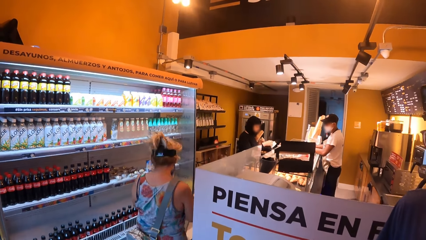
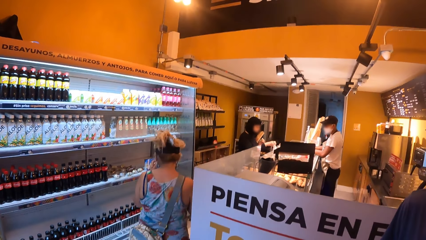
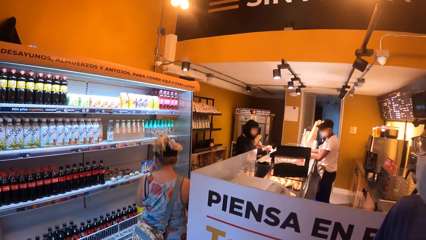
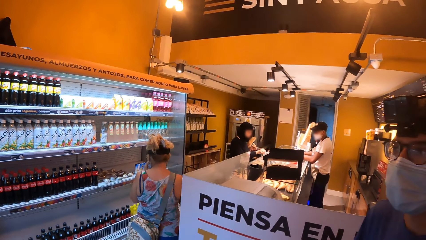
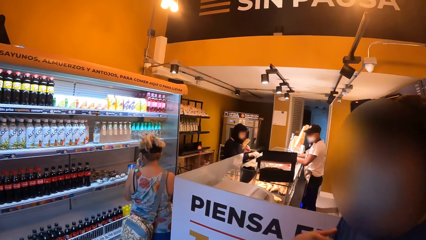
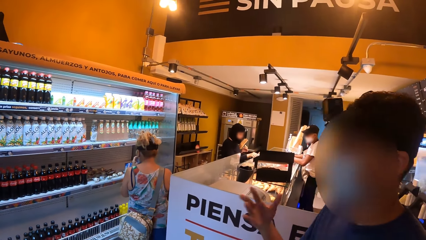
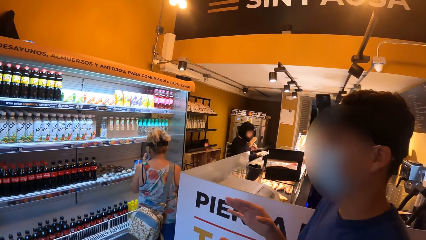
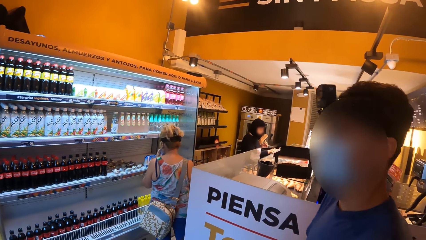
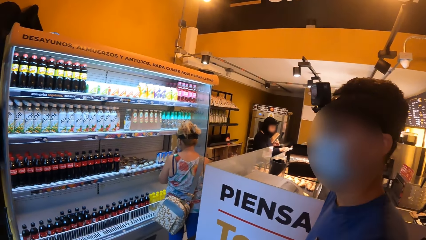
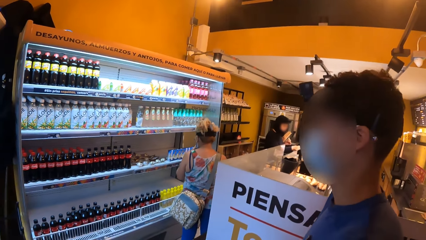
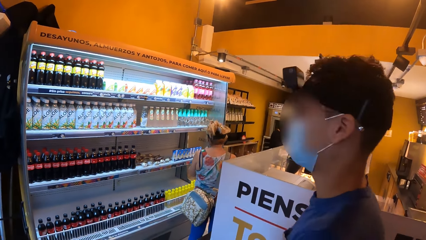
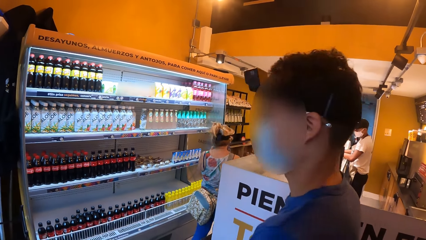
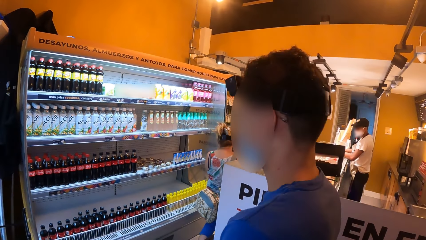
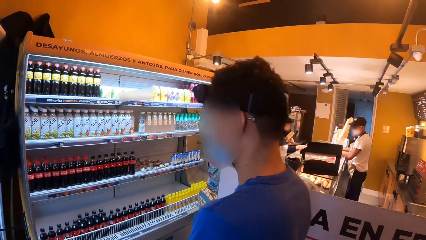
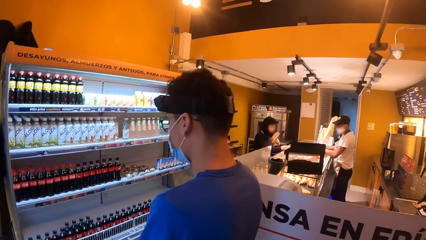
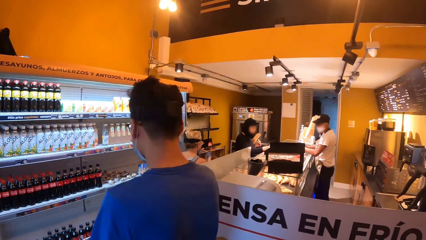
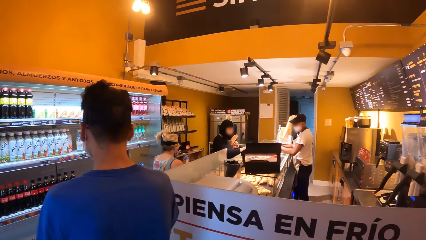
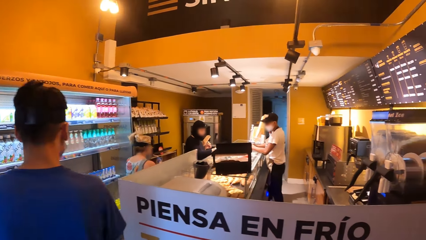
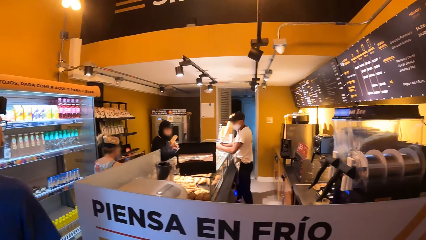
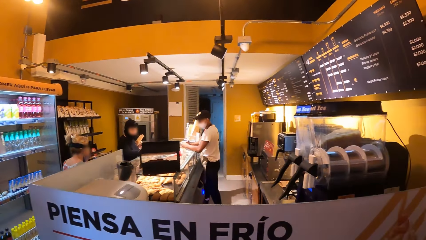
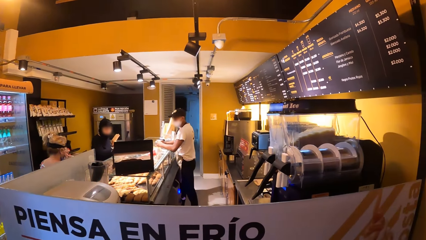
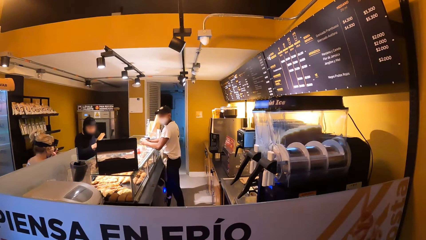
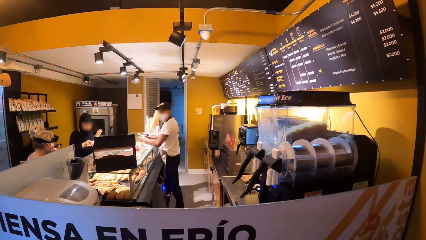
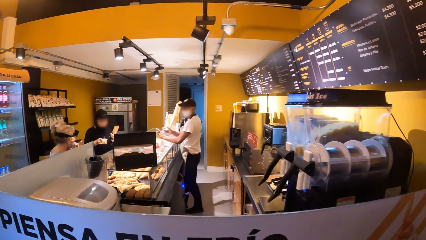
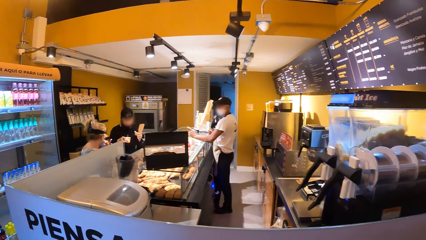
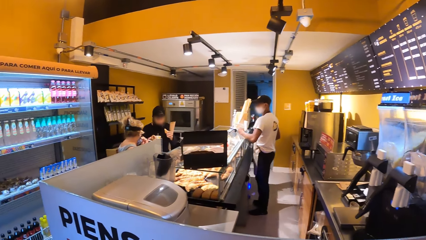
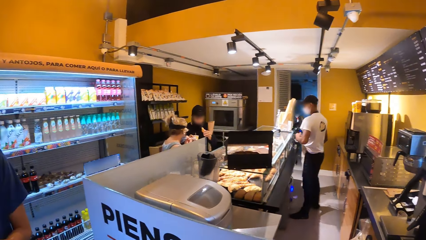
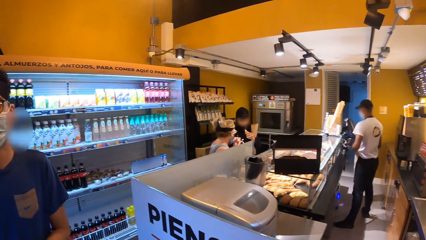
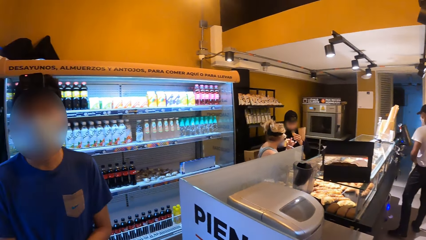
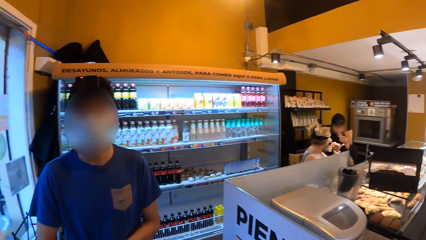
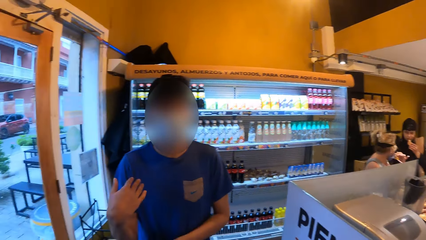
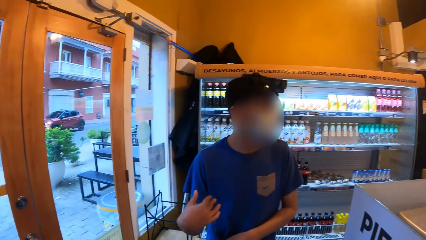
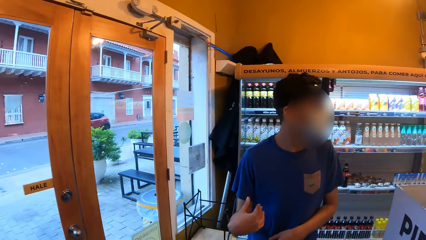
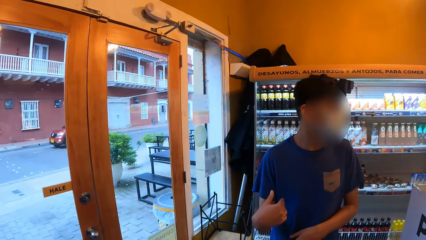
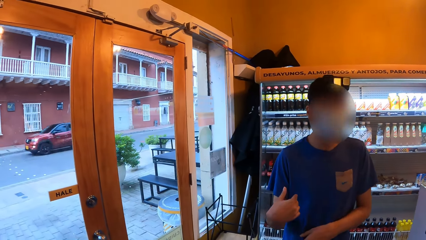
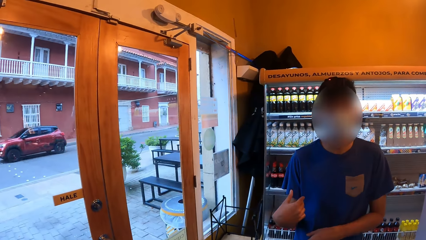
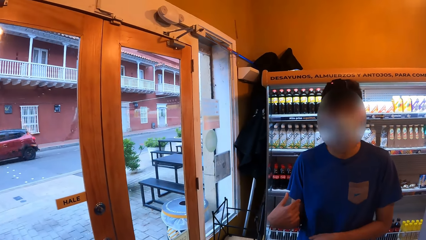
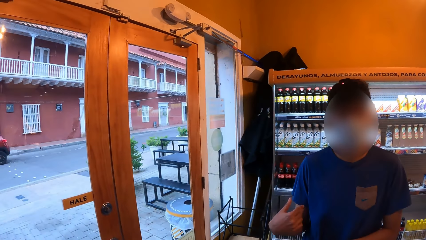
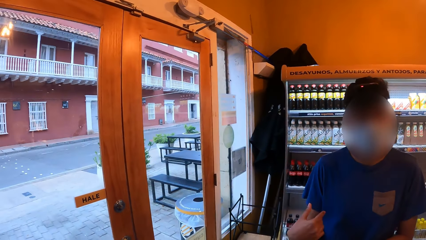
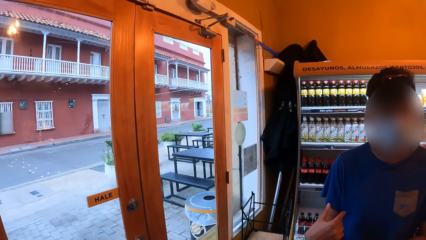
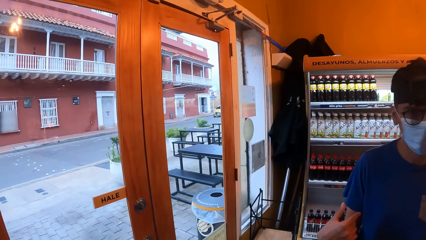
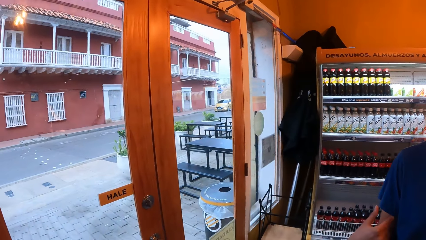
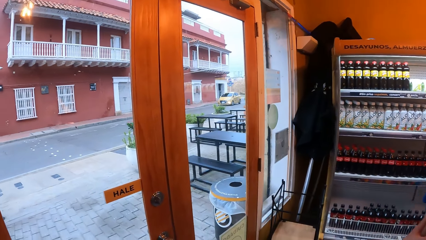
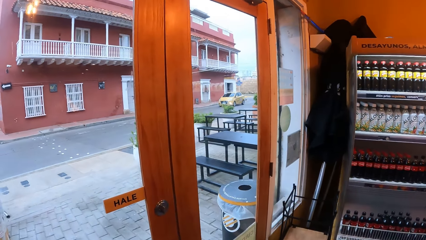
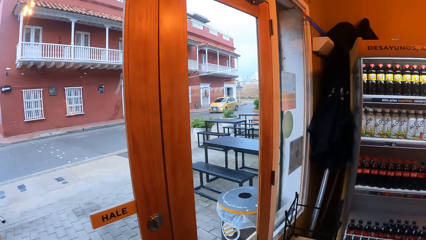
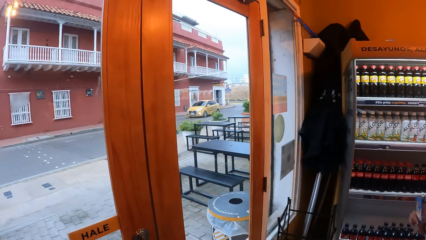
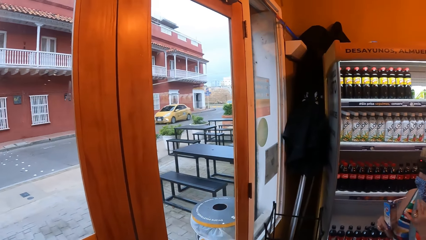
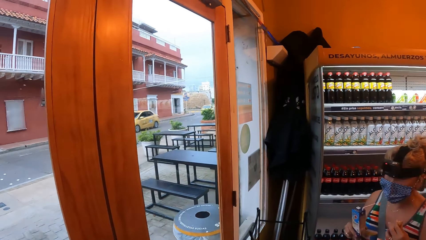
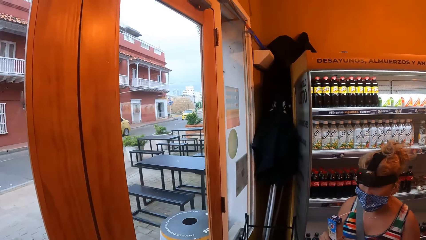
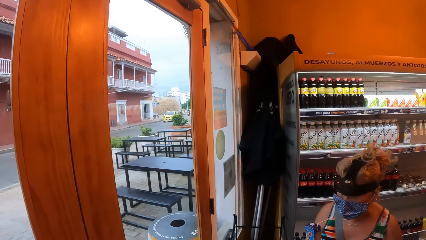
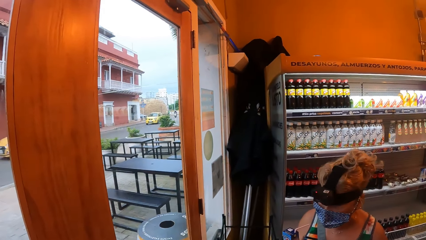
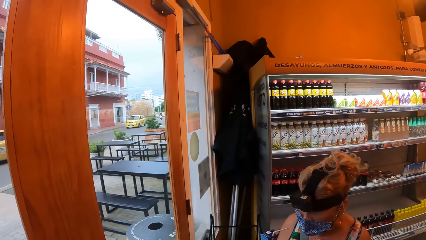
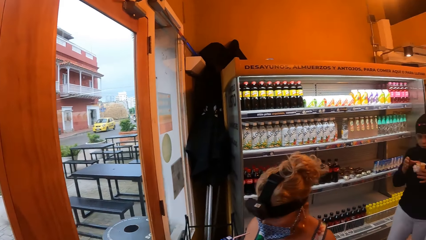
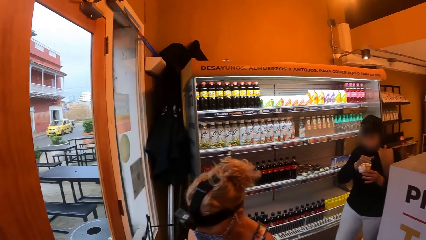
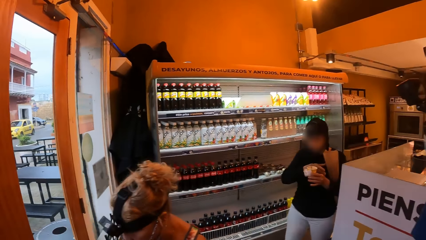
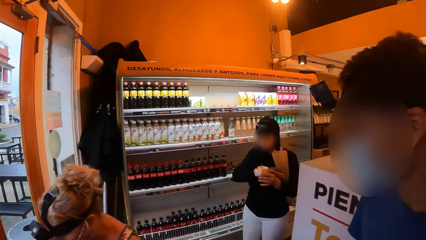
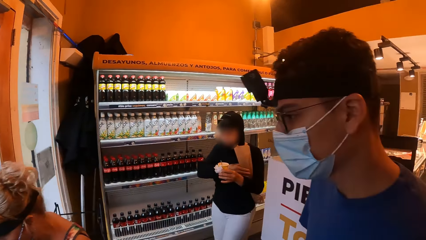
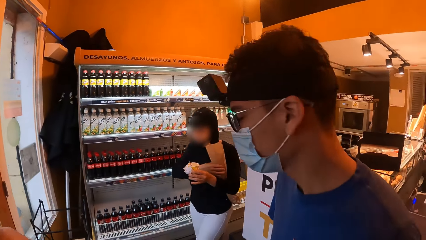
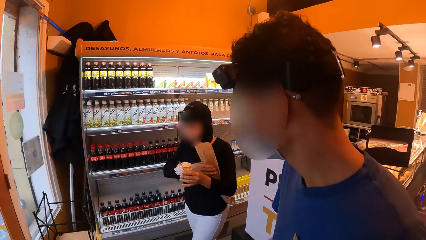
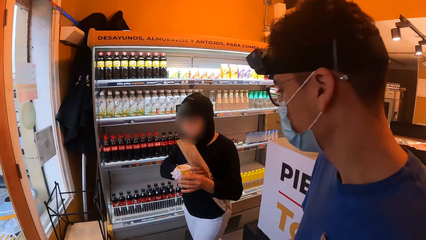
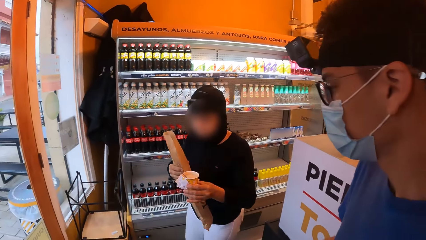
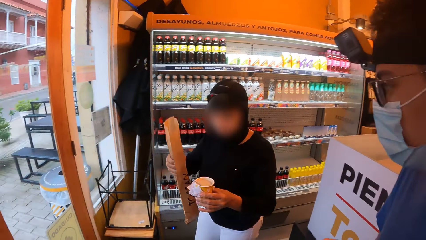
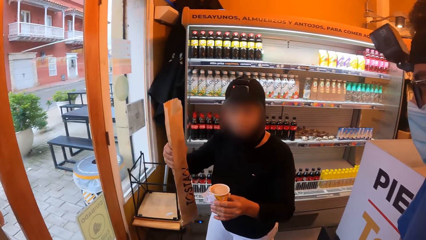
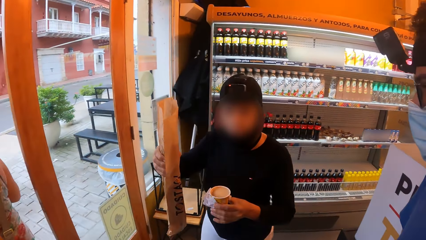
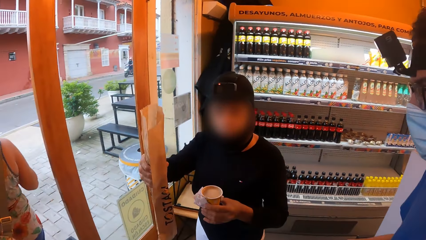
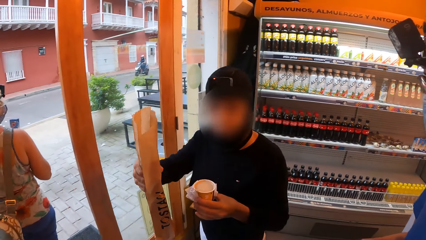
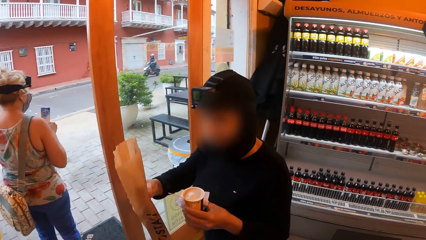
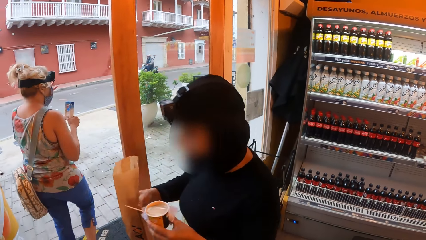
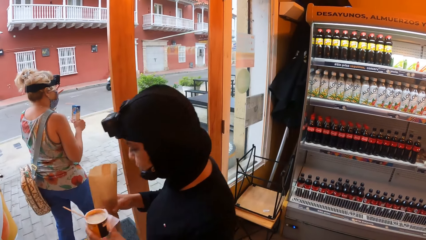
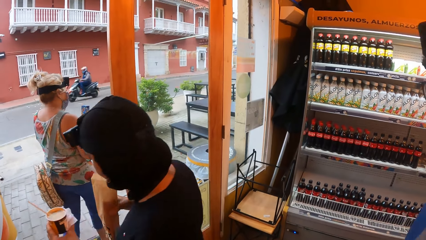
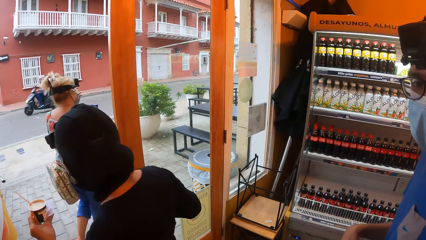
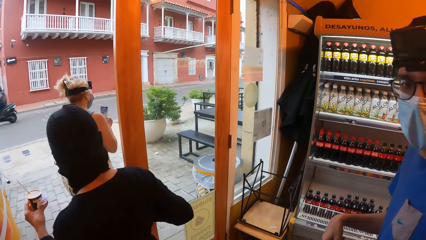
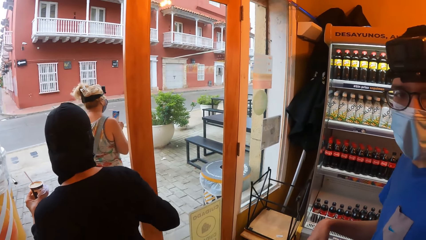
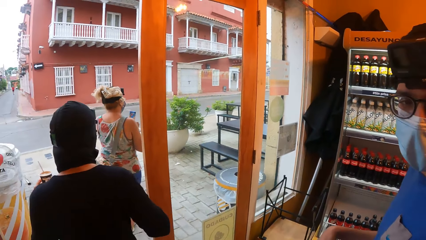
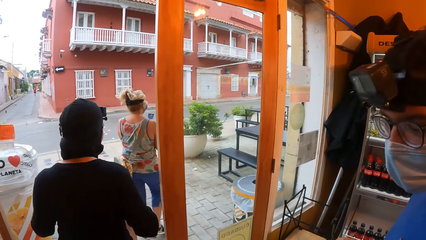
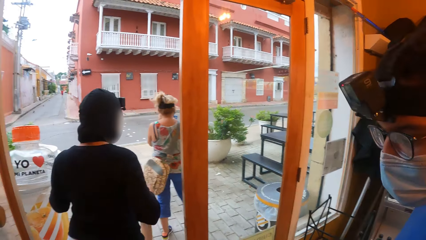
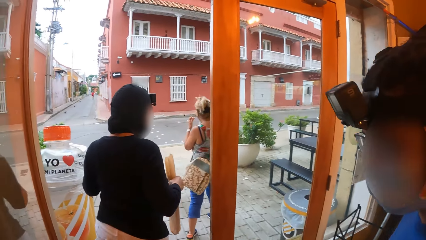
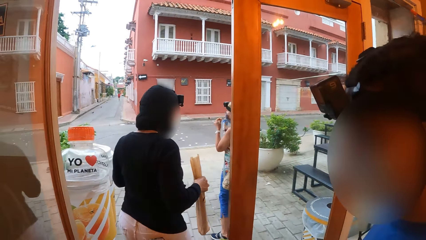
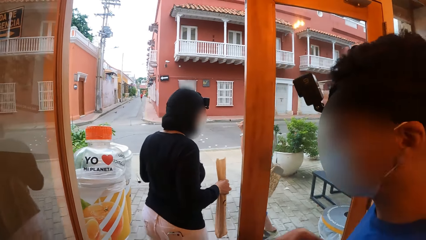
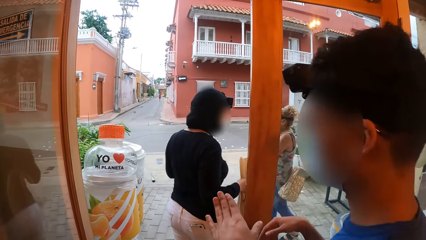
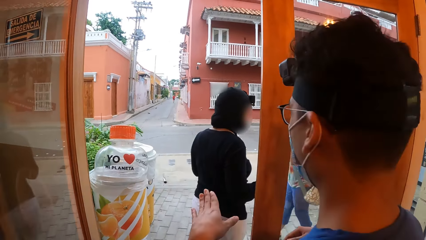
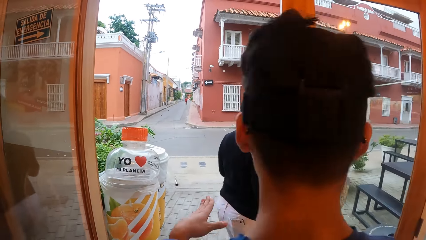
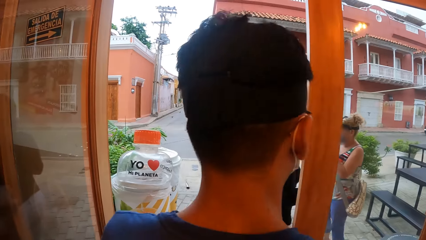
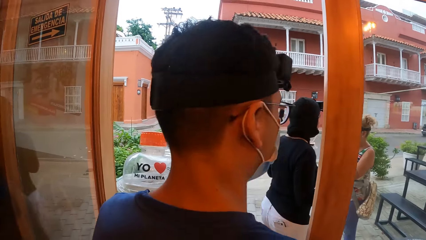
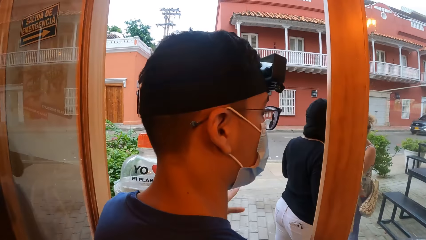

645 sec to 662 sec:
A person elaborates to the camera wearer.
